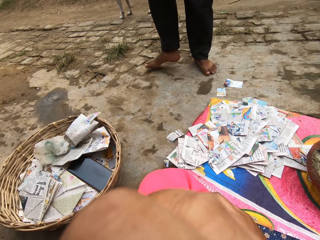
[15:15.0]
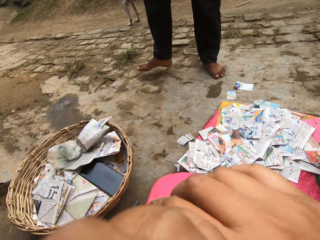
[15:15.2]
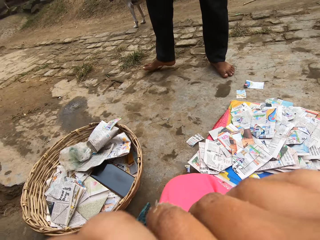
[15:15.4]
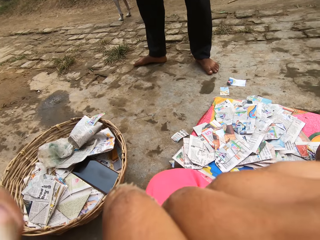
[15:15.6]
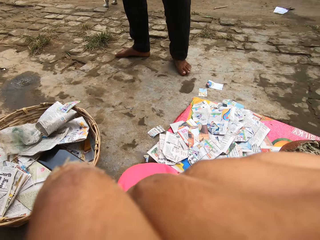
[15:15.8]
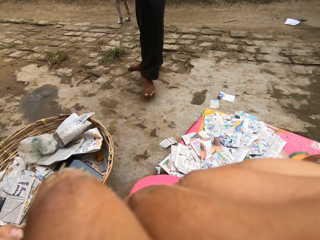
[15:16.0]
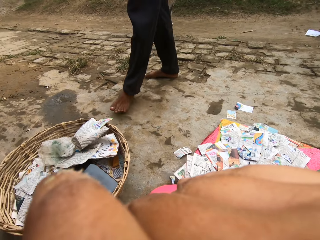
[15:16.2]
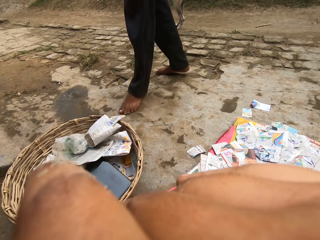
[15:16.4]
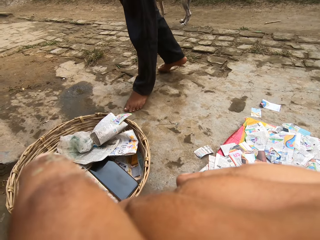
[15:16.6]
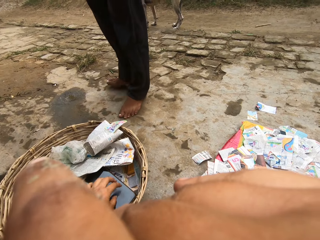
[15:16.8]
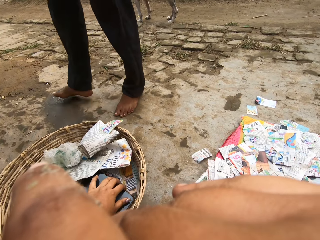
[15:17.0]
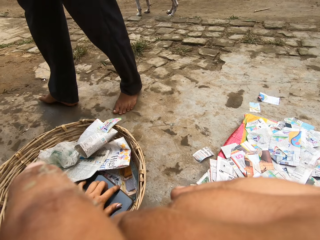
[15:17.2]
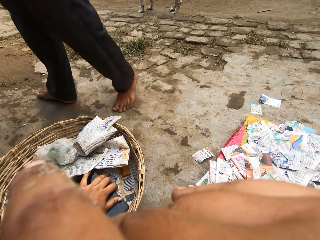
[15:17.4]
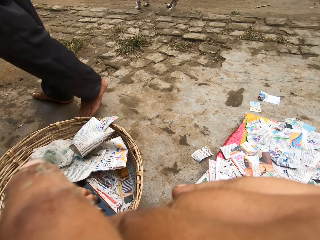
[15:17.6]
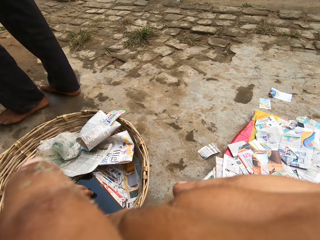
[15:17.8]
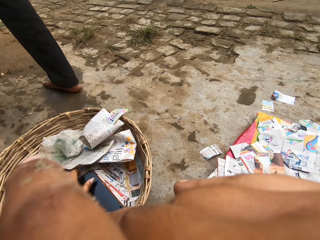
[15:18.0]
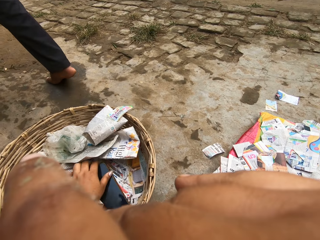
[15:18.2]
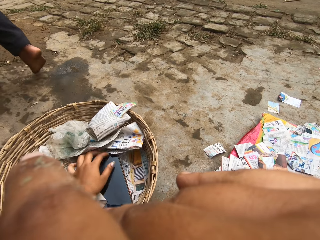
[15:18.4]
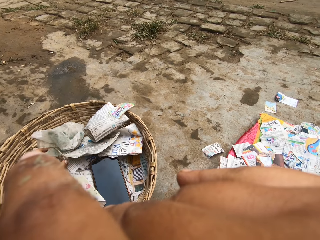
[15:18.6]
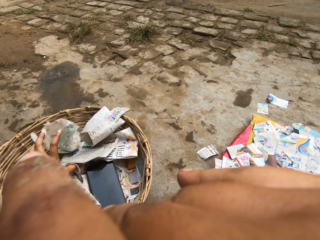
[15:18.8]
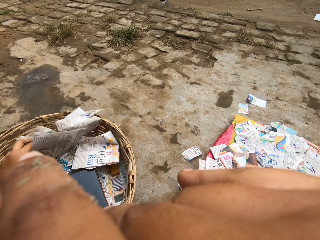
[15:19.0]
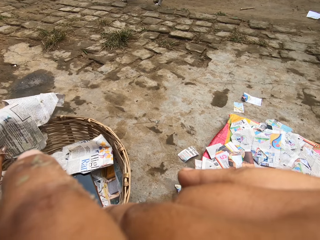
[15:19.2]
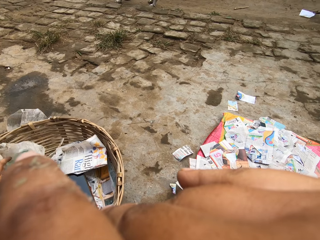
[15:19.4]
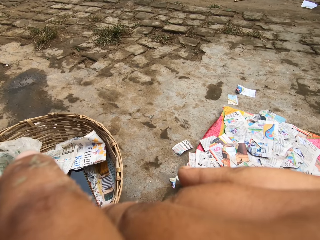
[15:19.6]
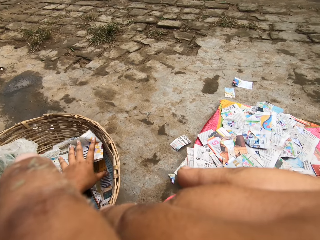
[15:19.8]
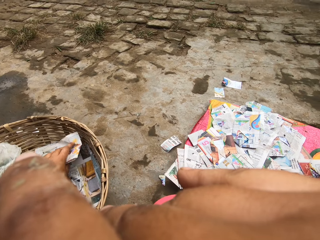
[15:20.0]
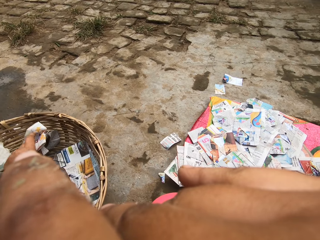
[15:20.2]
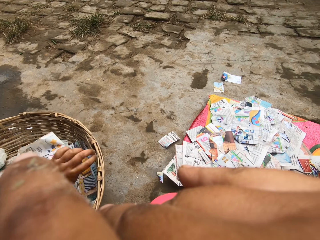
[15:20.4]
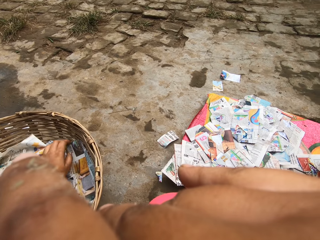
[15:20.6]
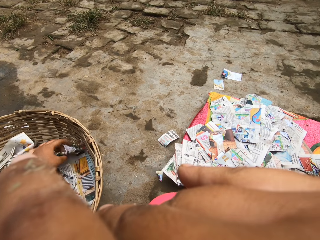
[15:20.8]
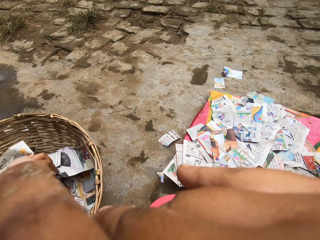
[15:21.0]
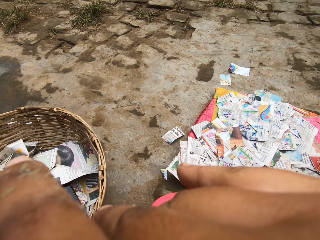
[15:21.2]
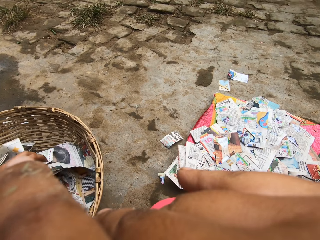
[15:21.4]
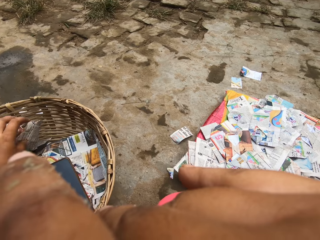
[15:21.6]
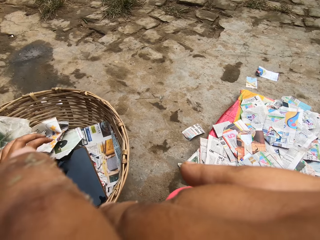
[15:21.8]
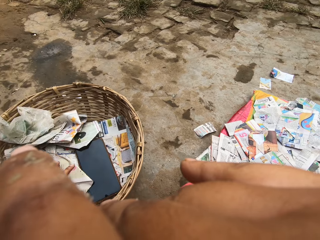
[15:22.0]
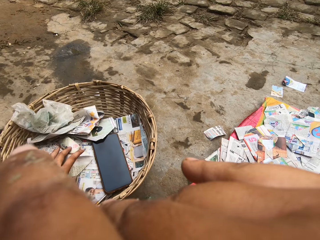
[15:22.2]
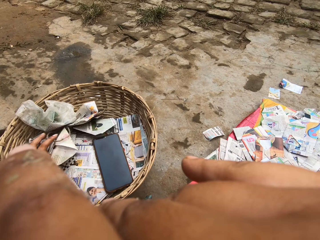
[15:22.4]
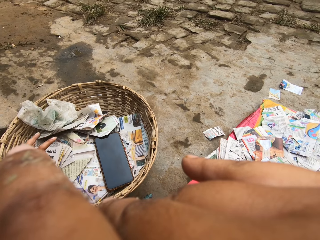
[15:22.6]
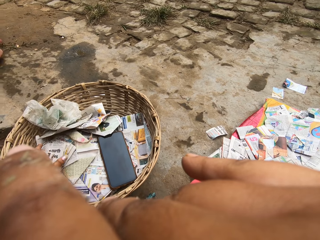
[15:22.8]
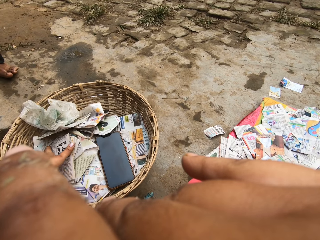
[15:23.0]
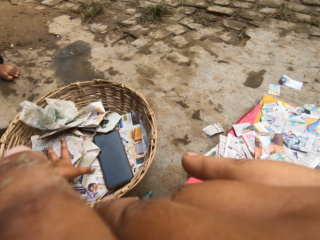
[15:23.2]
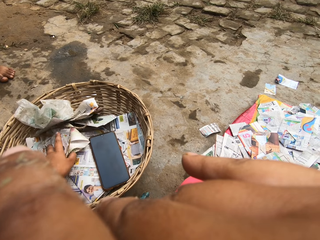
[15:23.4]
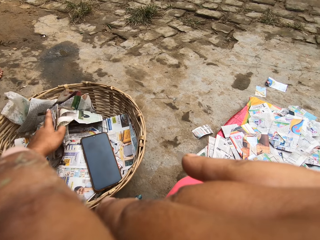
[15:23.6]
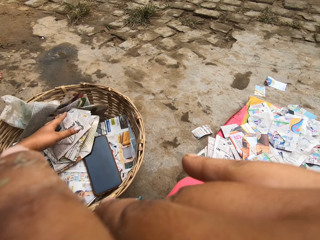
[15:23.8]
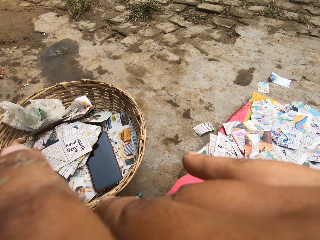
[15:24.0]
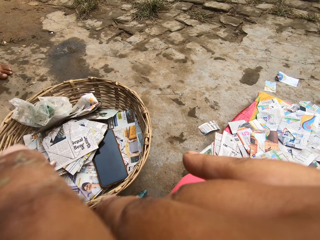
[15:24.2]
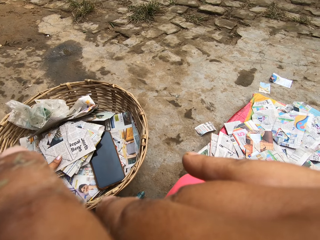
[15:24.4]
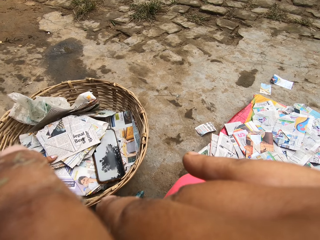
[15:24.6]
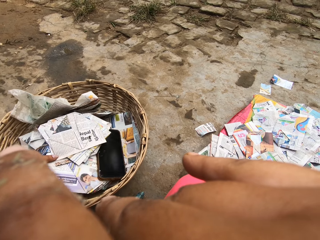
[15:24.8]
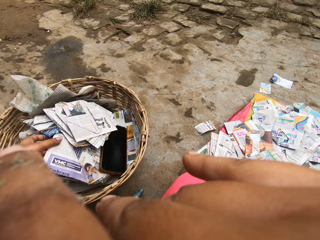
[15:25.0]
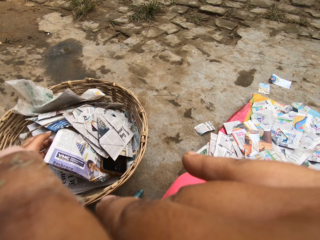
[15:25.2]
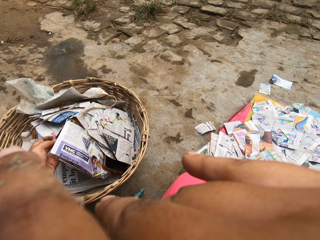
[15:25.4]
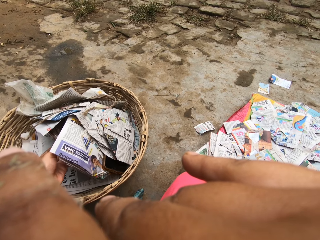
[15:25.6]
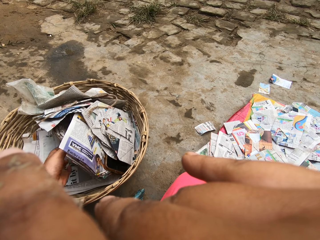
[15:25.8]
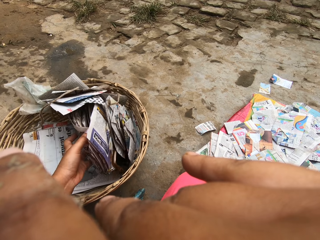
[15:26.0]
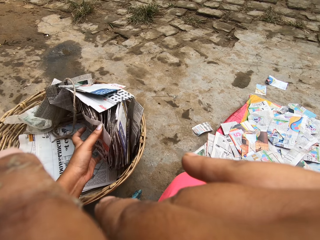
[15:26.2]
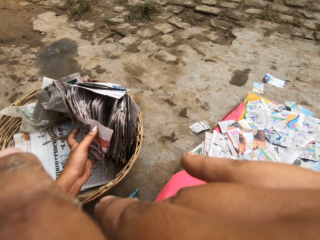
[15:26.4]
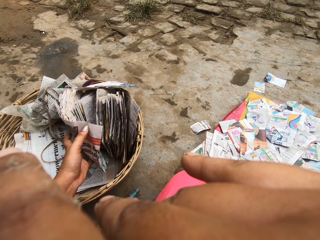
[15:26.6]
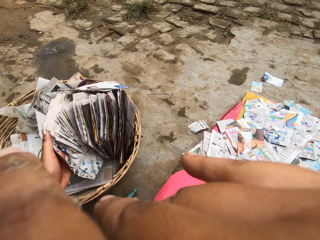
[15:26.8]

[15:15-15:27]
The camera wearer holds her chin with her right hand. She adjusts her camera with both hands. She rummages through the basket with her left hand.

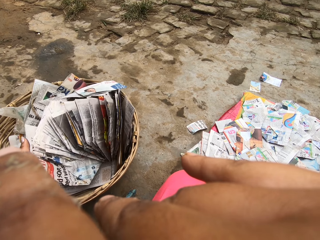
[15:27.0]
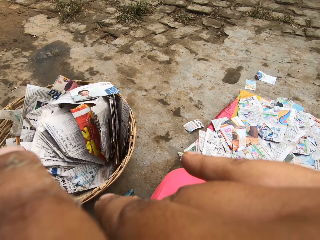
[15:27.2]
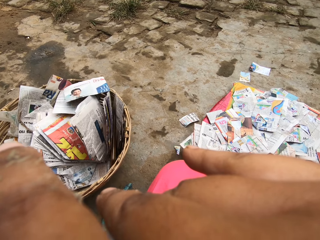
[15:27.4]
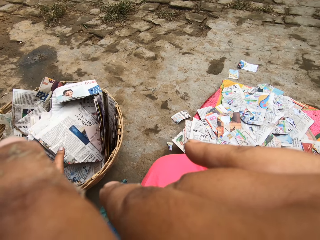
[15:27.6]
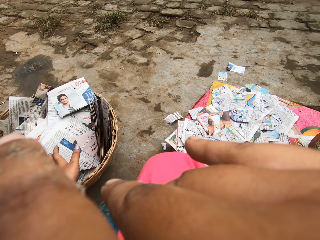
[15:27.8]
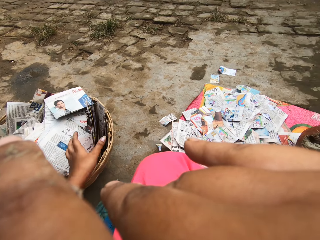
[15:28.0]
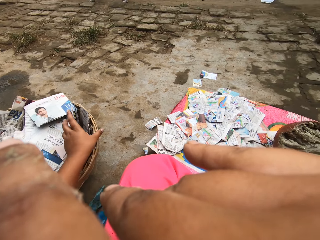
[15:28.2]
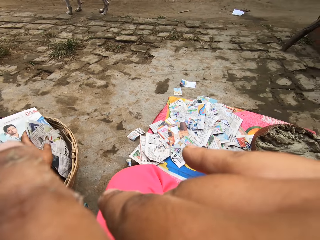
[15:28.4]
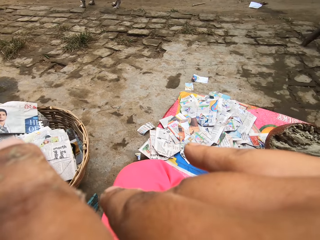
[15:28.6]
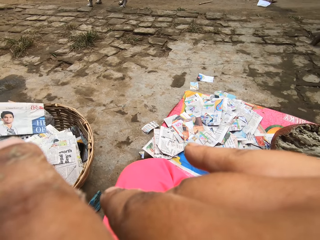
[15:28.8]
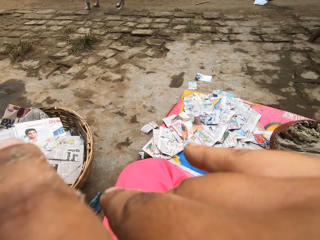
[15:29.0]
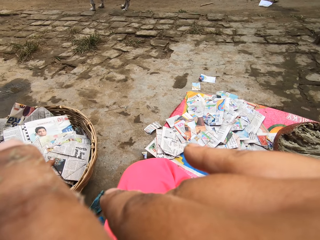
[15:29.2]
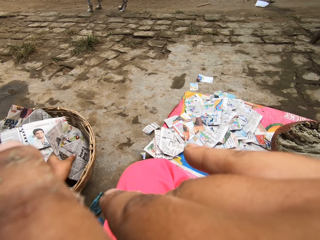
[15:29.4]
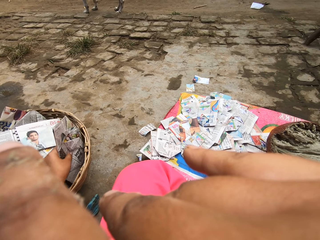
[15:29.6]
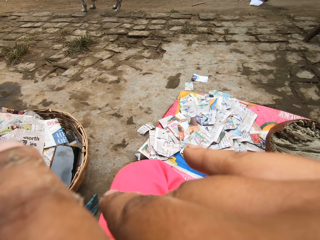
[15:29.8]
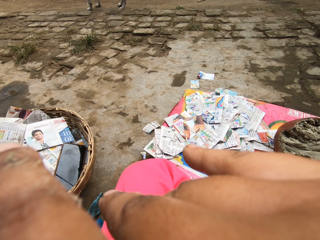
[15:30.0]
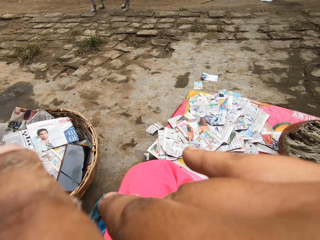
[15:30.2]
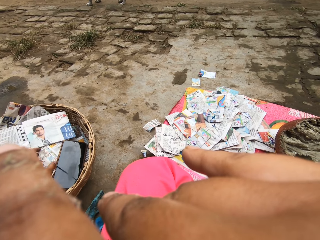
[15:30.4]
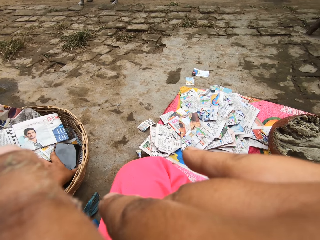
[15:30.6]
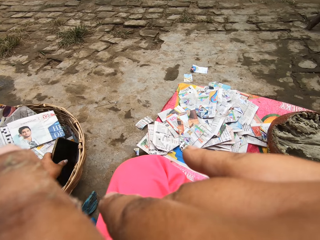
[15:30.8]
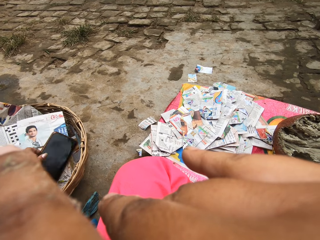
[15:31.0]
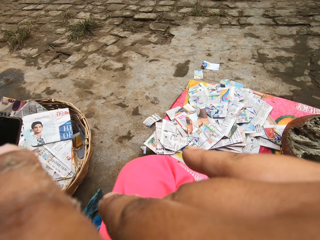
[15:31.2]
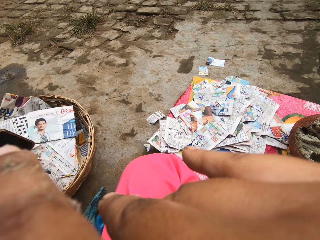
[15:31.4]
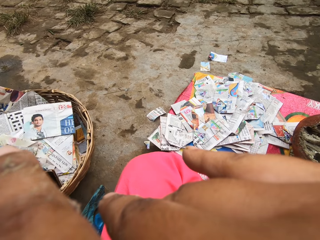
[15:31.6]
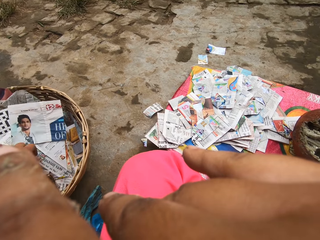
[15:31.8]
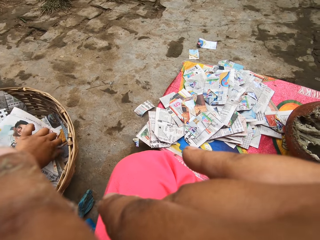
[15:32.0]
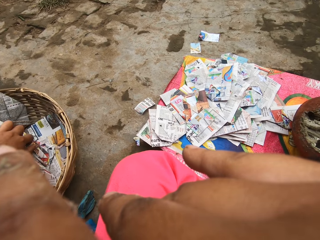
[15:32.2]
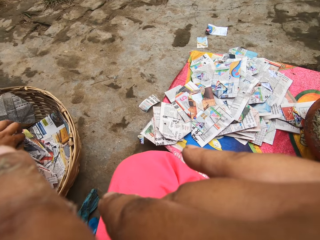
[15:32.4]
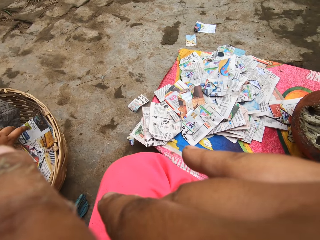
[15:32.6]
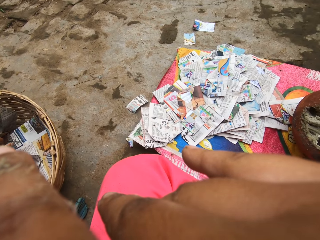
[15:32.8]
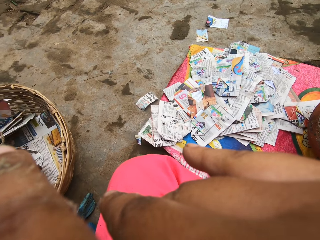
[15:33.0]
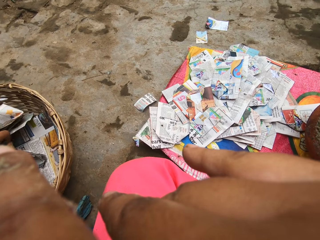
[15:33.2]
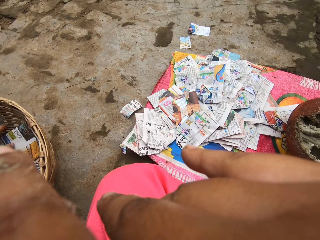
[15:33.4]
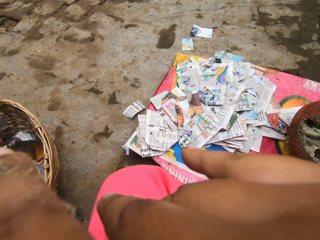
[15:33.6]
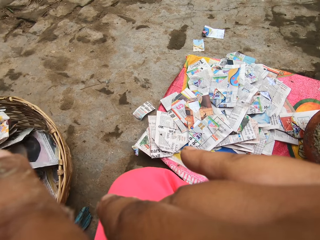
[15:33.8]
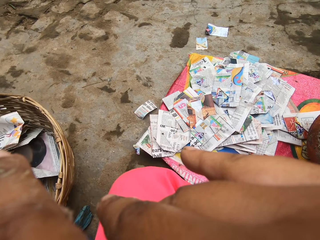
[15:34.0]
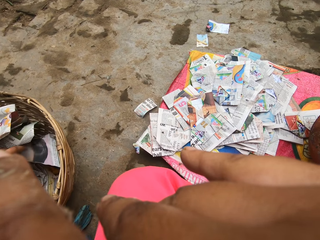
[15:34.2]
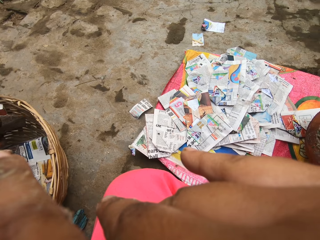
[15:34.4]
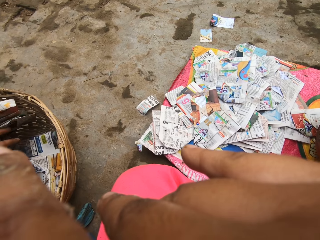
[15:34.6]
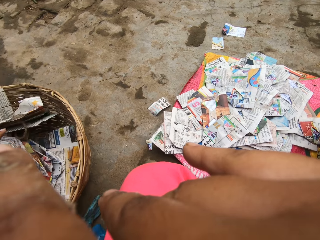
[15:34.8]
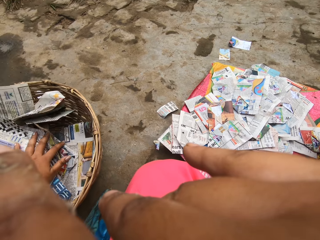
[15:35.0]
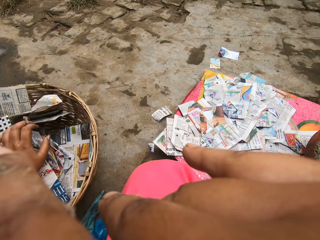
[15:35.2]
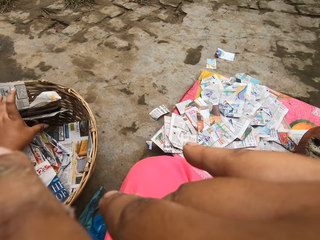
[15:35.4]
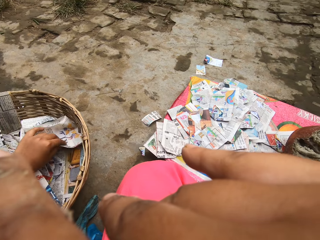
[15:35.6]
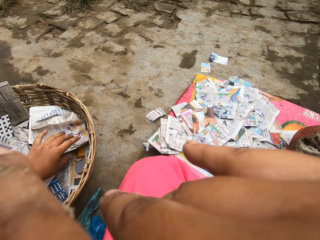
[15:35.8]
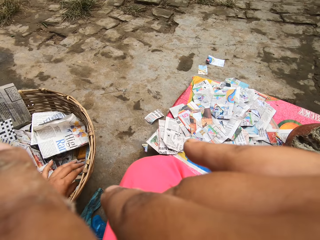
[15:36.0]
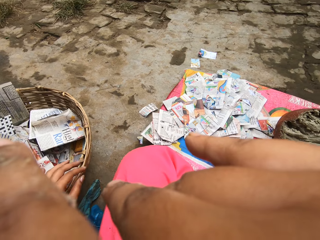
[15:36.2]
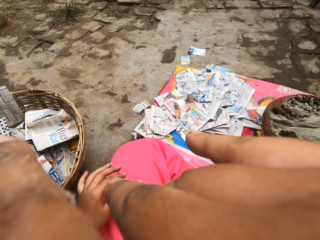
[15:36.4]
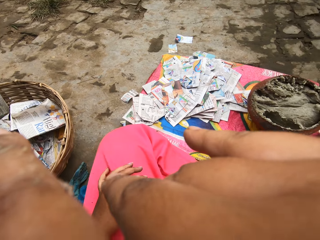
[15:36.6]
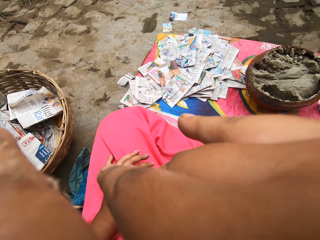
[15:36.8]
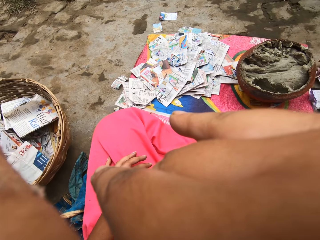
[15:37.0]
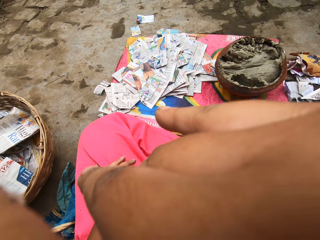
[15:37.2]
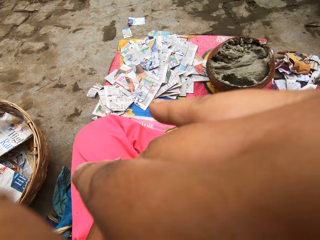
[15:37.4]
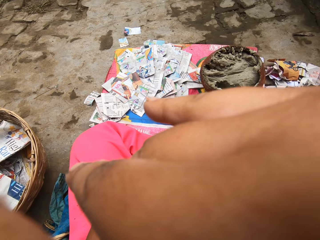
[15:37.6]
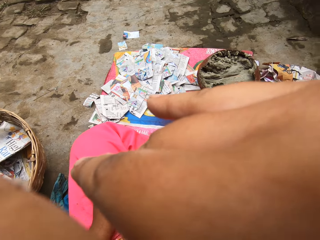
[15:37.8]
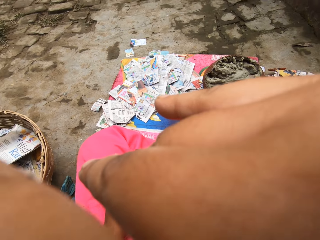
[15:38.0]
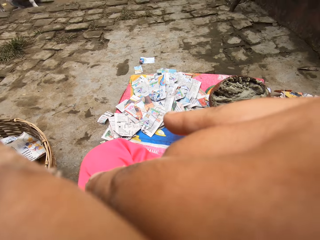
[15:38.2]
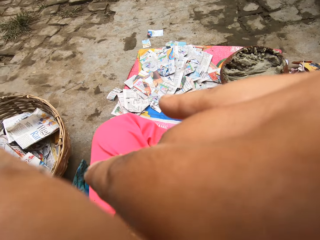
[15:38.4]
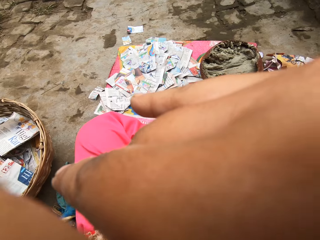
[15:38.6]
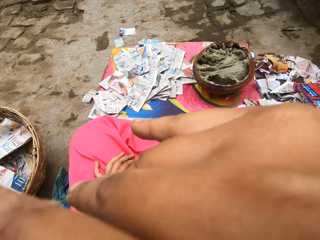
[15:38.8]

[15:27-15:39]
The camera wearer picks up a phone. She drops the phone in the basket. She touches items in the basket. She rests her left hand on her lap.
